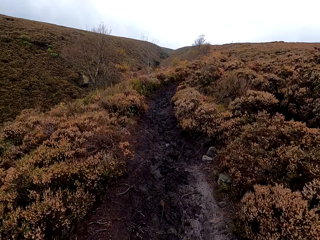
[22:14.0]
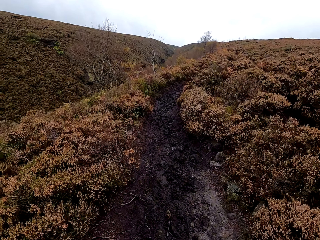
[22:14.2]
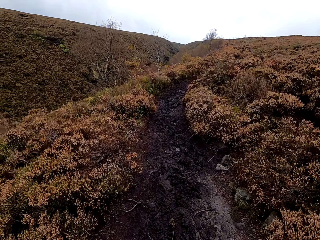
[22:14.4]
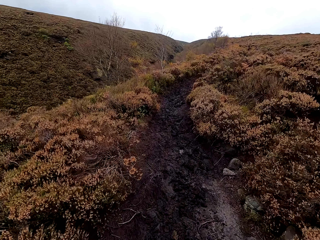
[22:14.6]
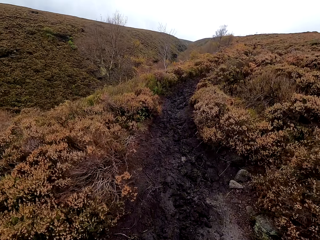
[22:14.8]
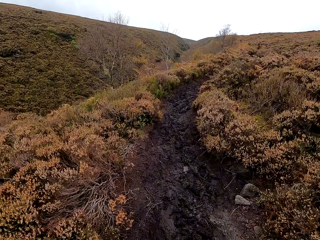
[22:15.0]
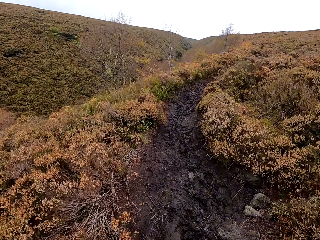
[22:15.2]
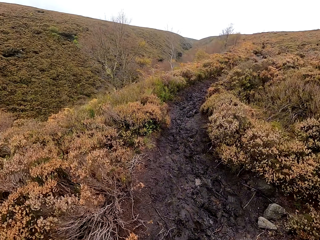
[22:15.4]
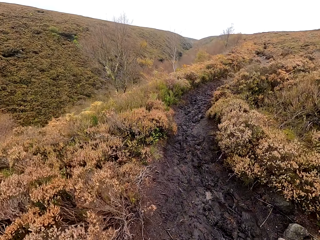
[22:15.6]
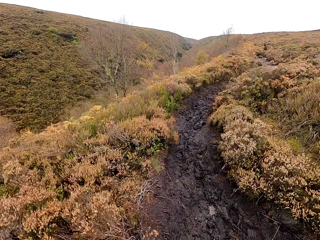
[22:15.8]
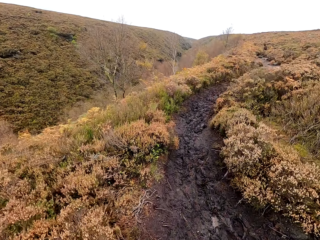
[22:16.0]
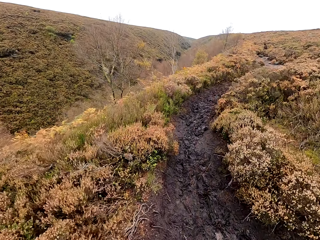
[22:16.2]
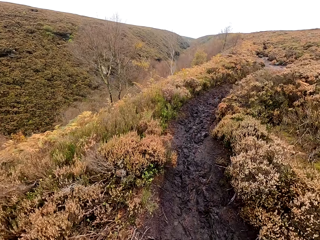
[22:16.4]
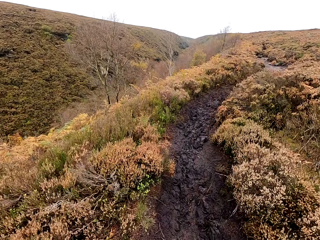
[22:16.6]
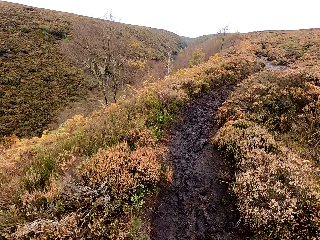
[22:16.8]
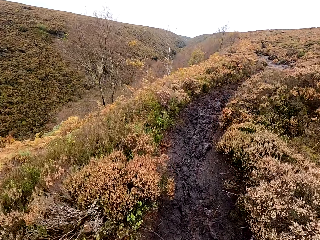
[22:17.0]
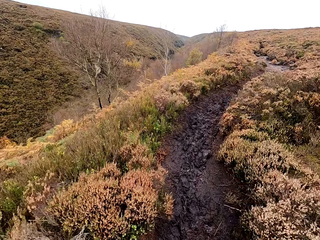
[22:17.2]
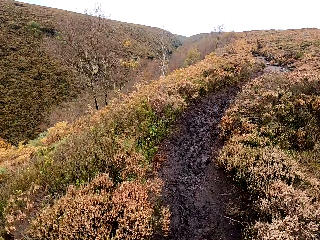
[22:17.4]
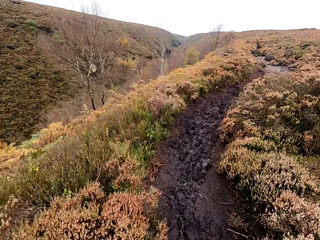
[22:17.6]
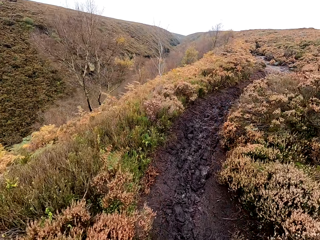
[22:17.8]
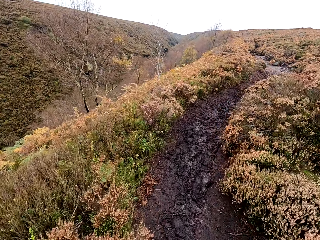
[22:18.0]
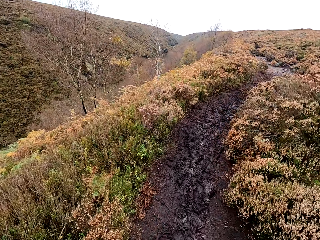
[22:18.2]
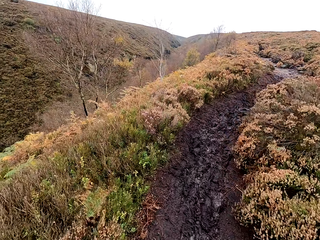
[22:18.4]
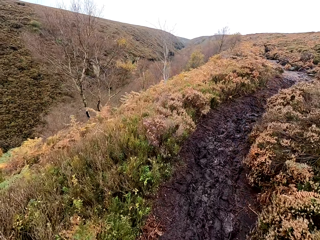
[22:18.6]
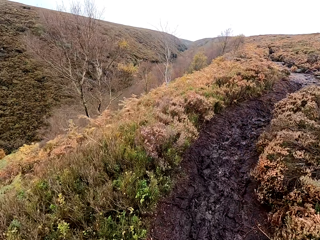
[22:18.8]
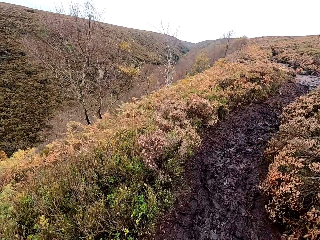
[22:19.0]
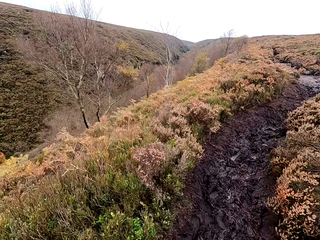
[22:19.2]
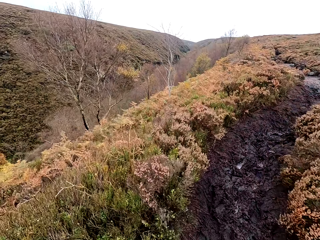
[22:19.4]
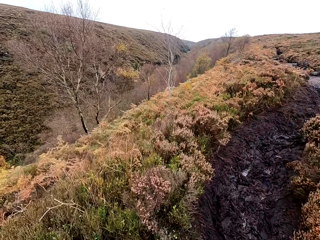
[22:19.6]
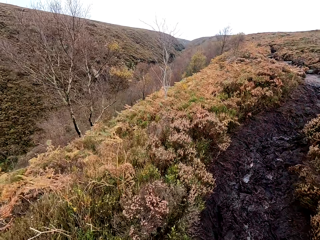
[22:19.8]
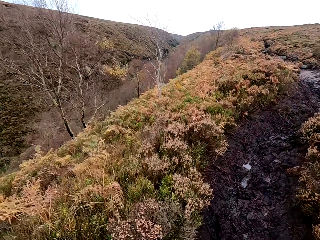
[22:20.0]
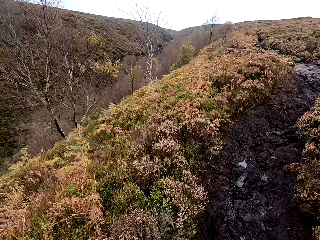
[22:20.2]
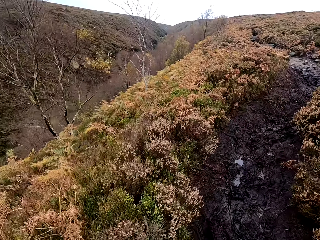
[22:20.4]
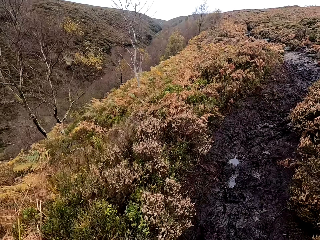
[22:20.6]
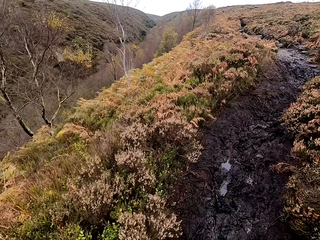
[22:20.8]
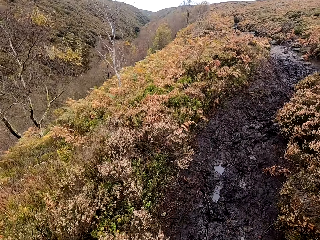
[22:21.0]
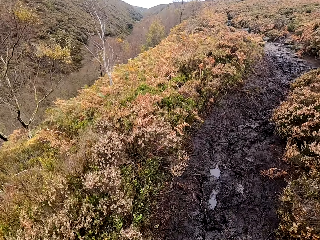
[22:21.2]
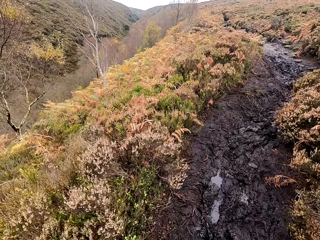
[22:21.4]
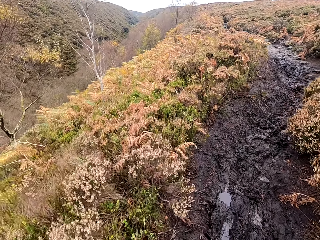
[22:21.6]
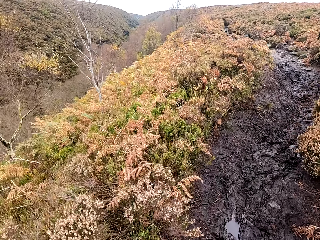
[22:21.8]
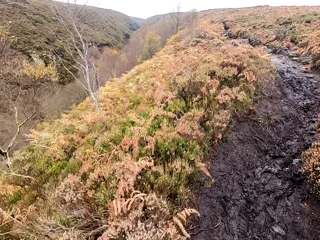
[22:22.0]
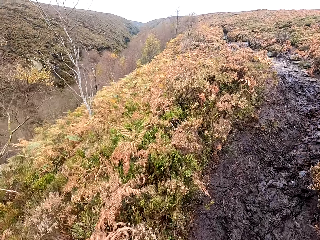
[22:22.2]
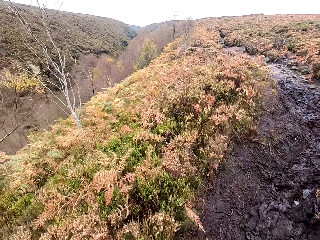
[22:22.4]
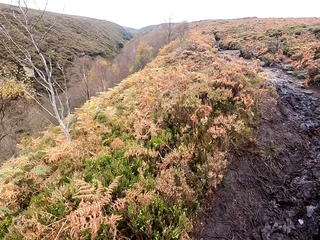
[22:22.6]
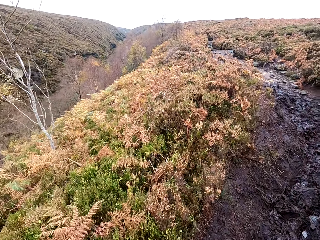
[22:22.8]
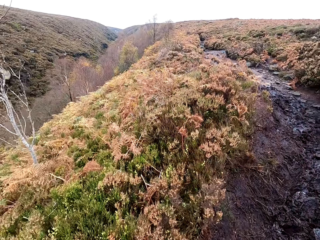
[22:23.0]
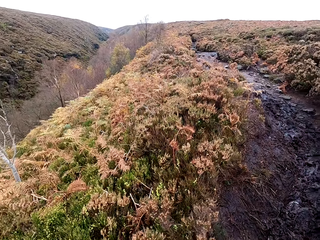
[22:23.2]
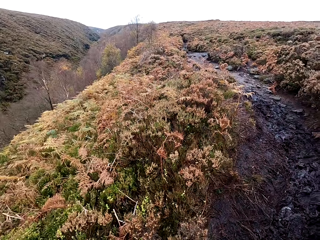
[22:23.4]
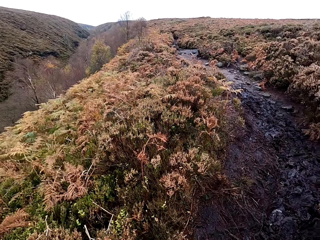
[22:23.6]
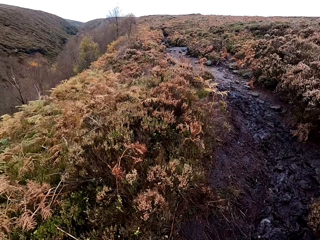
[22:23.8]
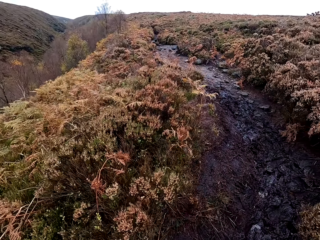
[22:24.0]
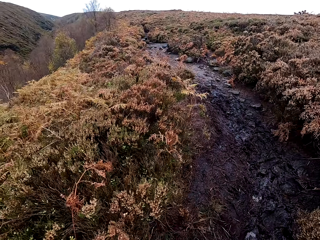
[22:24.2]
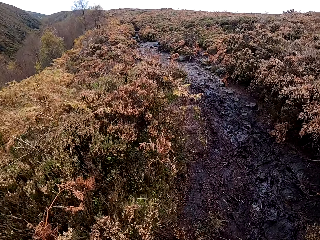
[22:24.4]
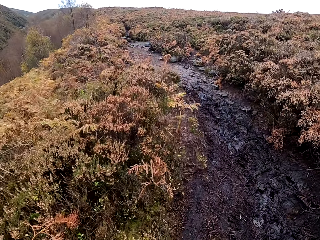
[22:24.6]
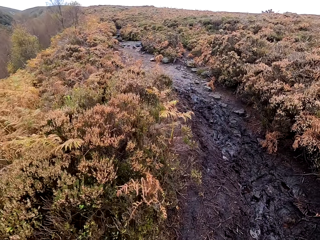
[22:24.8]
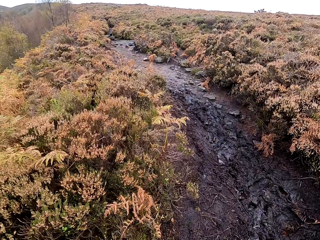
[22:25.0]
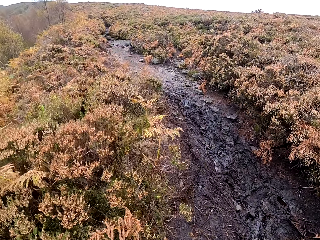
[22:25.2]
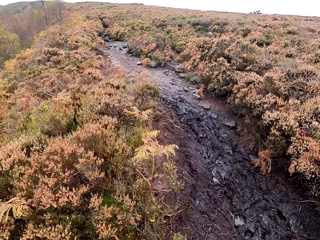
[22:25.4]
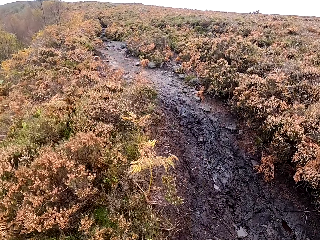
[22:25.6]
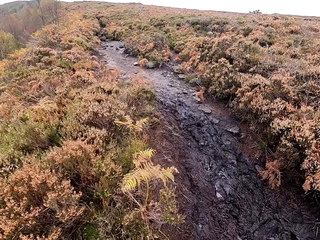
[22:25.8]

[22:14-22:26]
The camera wearer breathes fast. They walk.

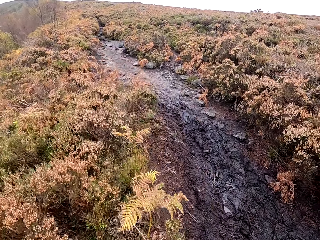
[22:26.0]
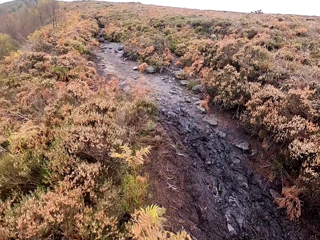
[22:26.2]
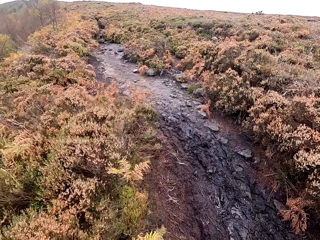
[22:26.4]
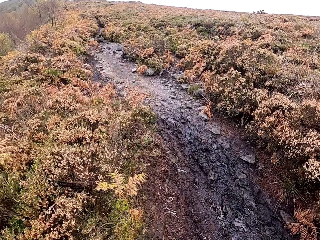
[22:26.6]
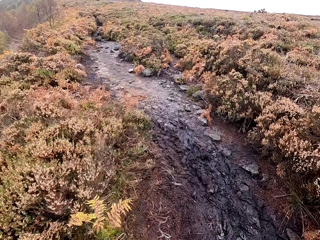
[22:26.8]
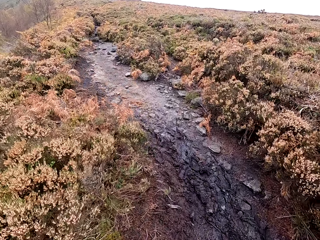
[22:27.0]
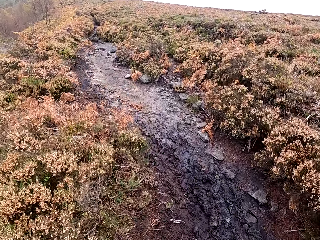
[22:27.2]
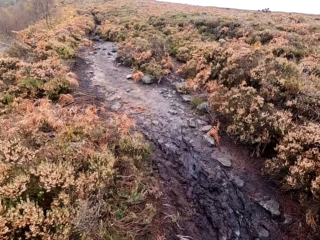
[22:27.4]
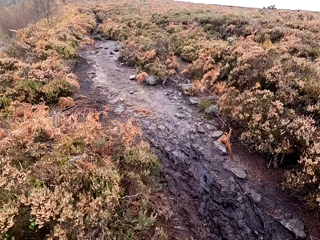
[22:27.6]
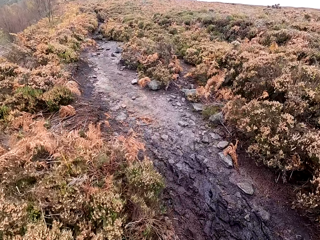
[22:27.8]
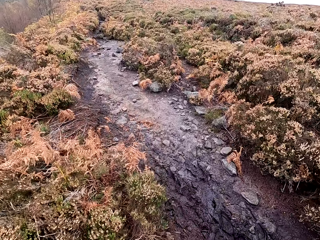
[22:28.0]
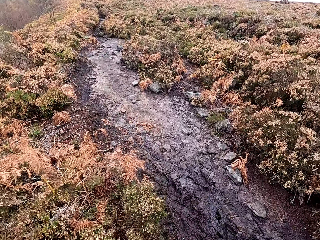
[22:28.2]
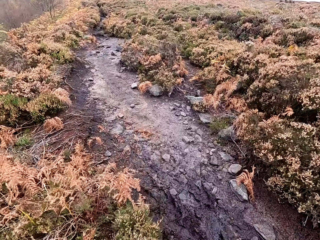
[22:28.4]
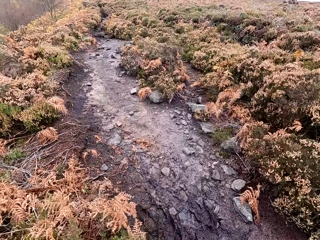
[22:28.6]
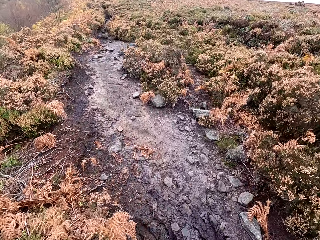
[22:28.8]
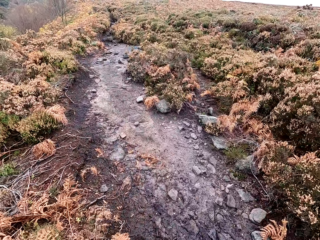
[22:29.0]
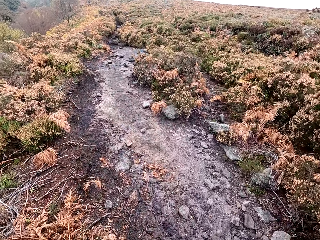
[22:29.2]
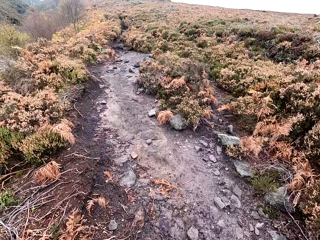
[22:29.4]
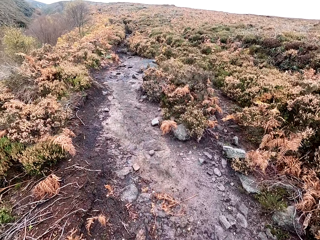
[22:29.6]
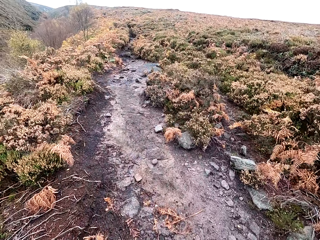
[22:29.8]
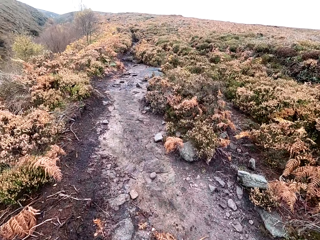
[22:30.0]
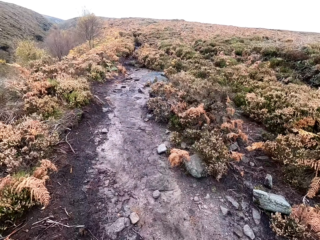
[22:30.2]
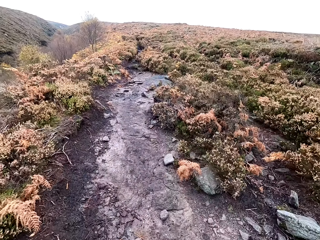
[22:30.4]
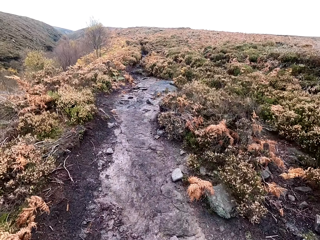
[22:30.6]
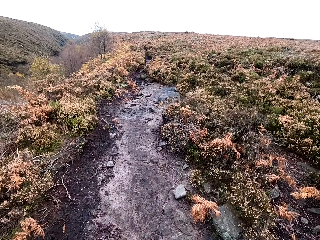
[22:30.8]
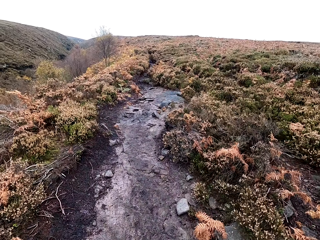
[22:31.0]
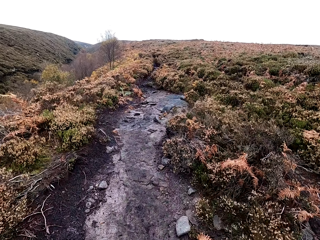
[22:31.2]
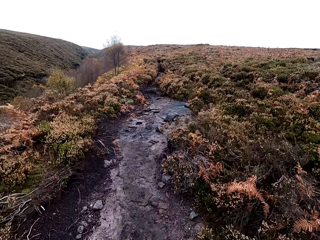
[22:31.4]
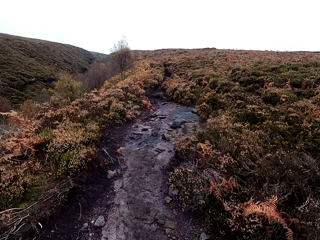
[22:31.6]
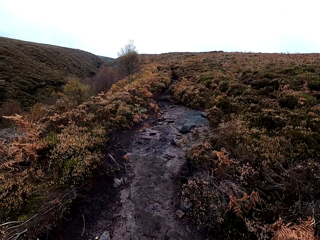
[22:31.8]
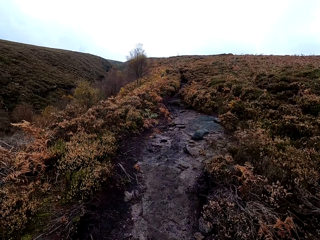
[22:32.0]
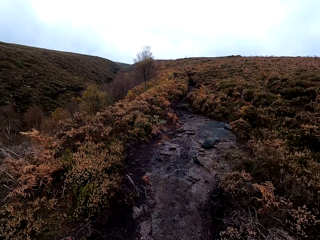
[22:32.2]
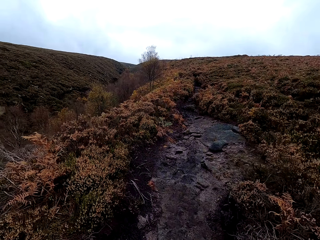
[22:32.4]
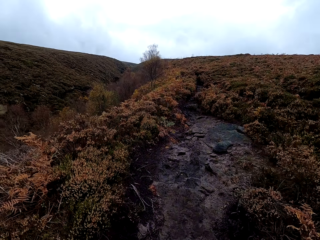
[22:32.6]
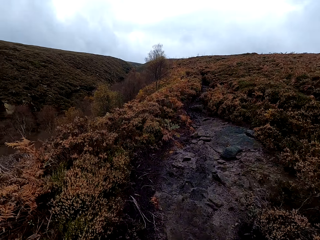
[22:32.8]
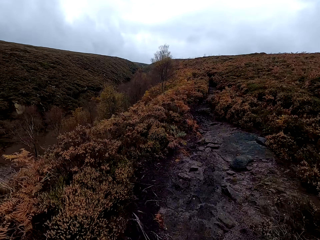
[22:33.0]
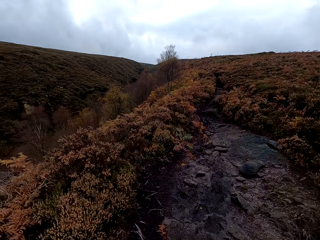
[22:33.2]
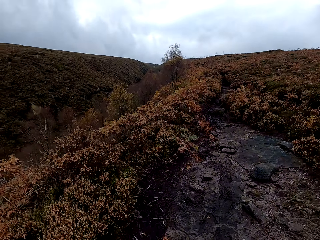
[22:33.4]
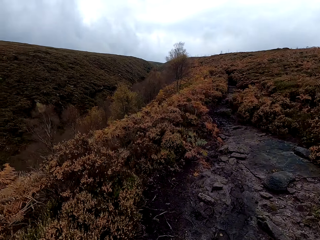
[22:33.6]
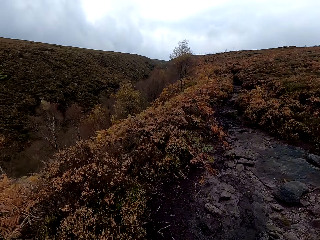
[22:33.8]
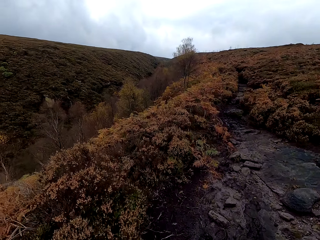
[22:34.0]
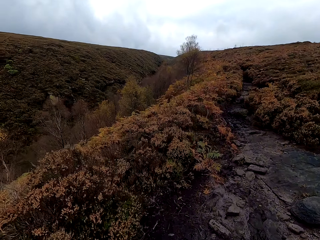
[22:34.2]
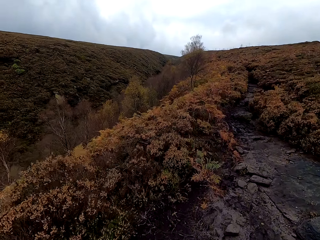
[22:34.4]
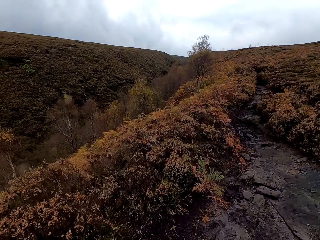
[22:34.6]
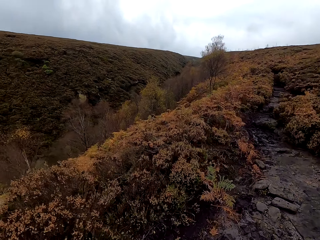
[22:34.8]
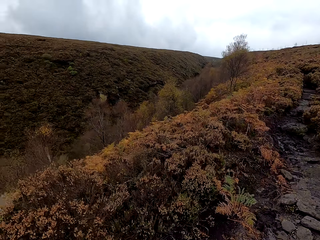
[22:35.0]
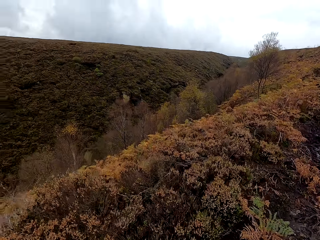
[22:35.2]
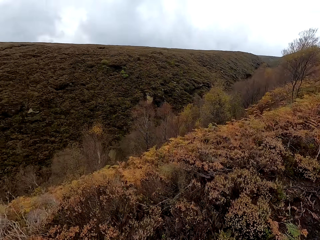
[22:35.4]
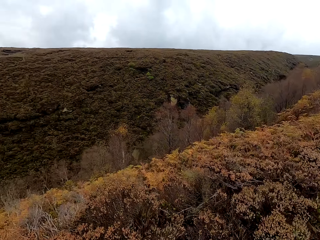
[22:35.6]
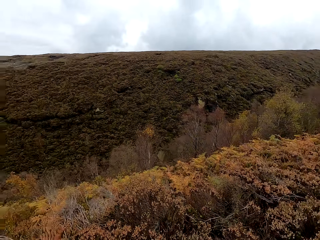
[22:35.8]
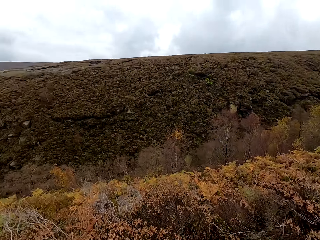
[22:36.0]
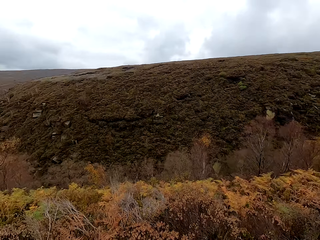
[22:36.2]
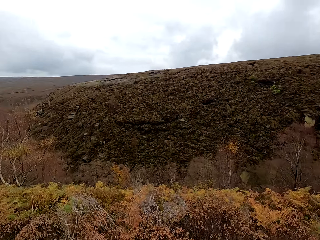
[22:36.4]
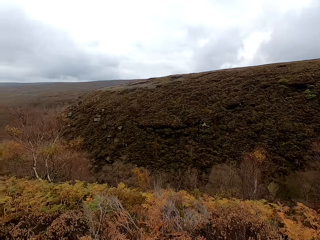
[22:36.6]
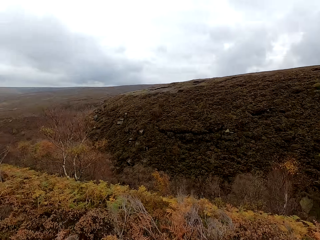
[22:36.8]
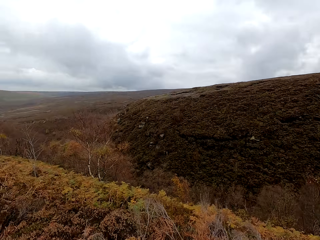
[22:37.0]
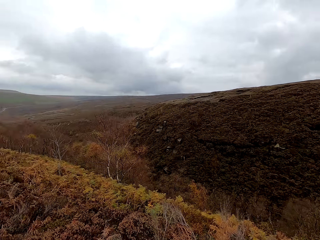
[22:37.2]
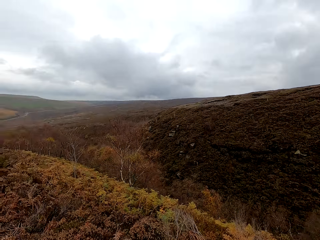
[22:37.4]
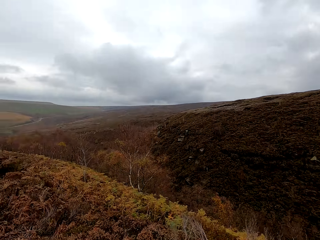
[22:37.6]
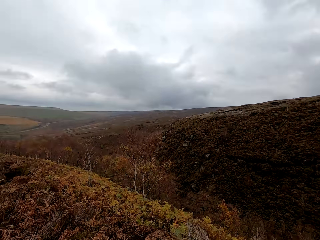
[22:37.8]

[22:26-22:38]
The camera wearer breathes fast. They walk.
